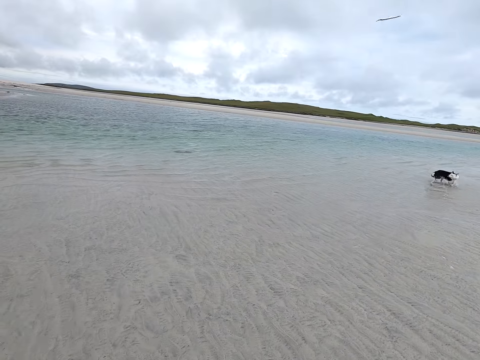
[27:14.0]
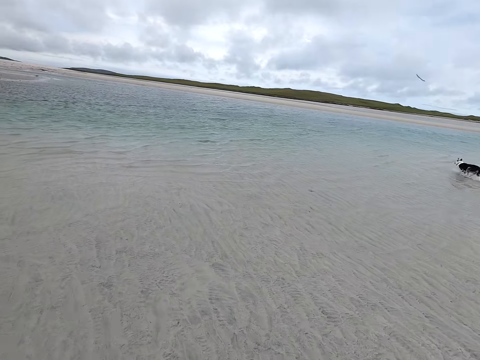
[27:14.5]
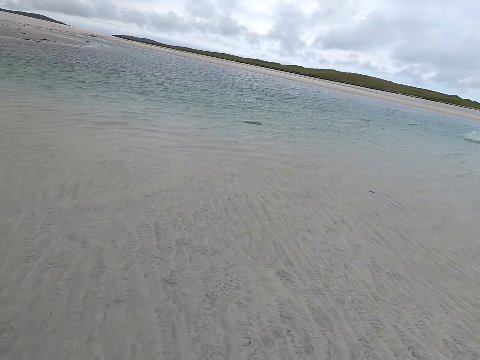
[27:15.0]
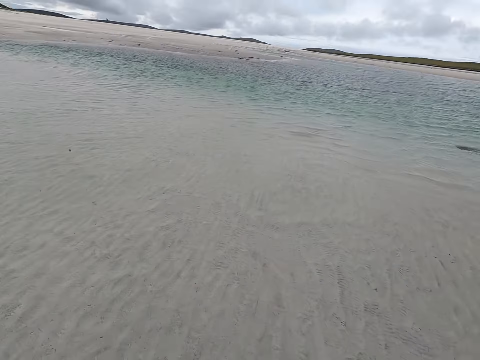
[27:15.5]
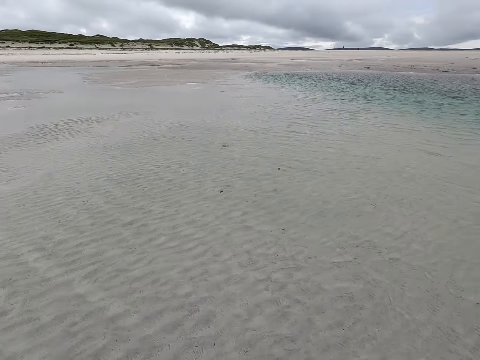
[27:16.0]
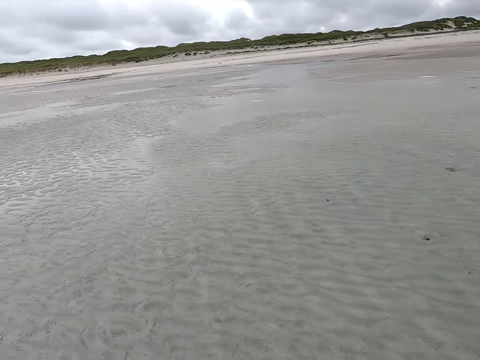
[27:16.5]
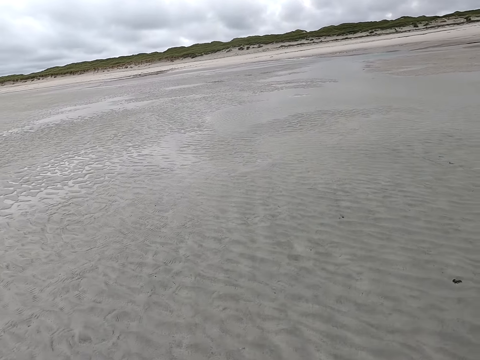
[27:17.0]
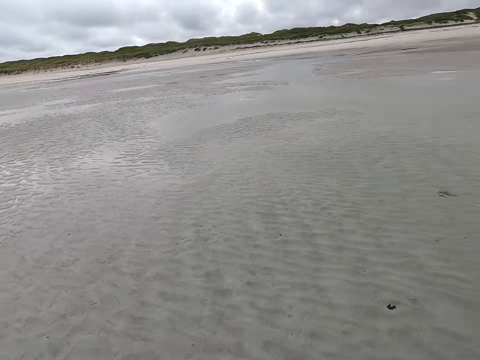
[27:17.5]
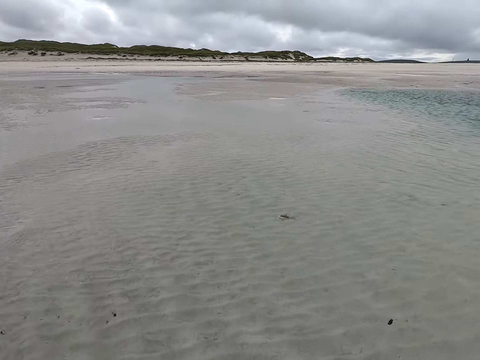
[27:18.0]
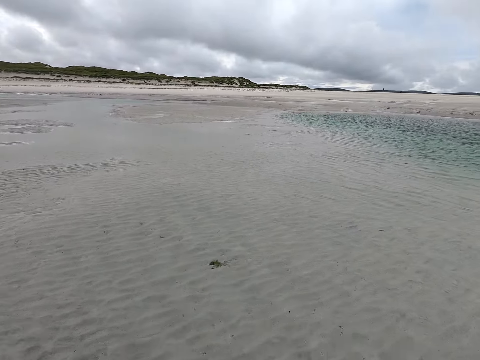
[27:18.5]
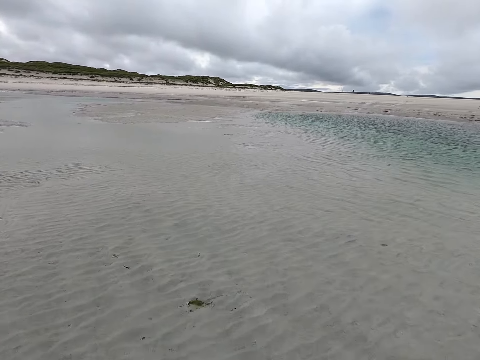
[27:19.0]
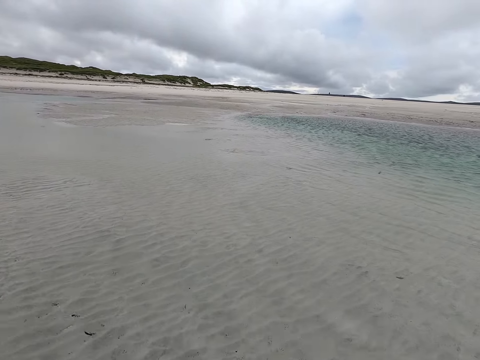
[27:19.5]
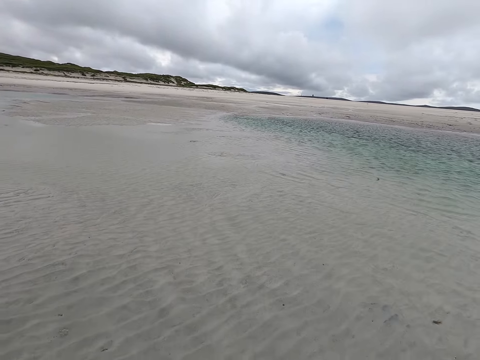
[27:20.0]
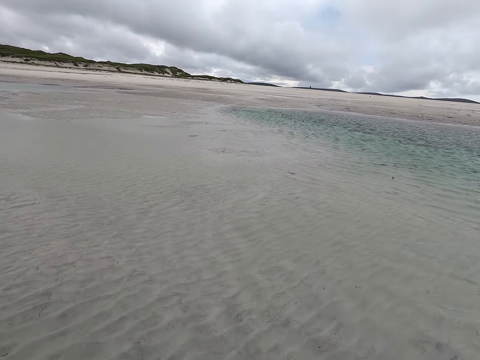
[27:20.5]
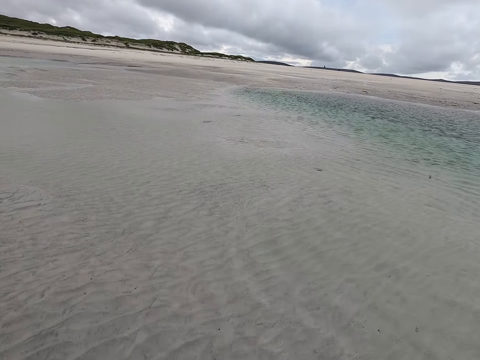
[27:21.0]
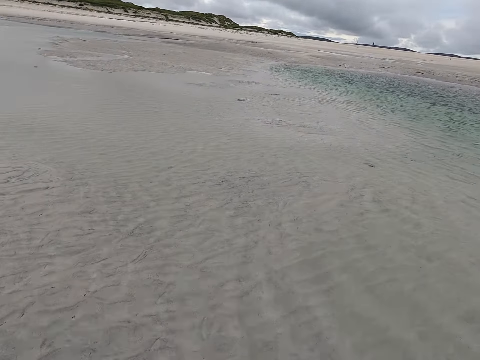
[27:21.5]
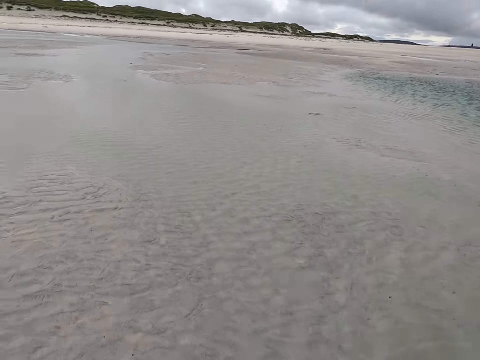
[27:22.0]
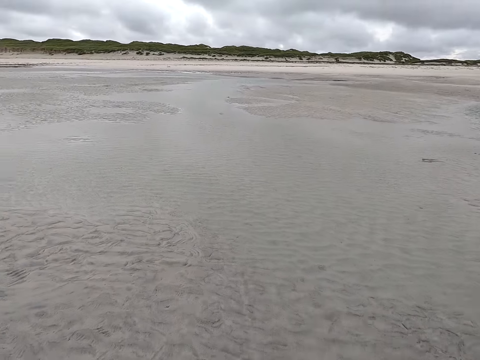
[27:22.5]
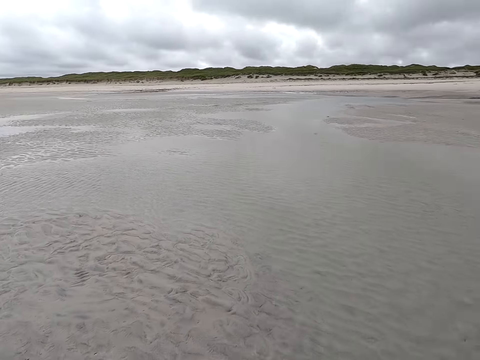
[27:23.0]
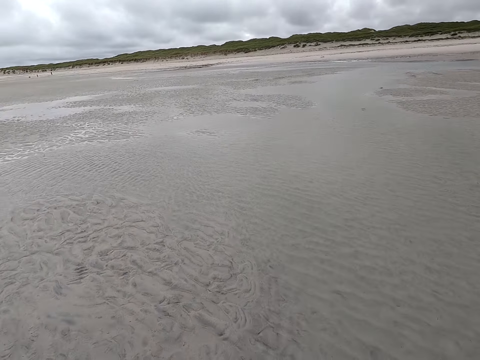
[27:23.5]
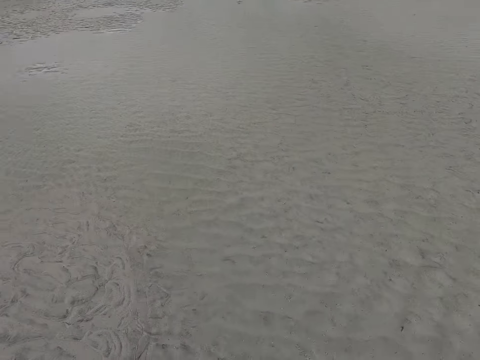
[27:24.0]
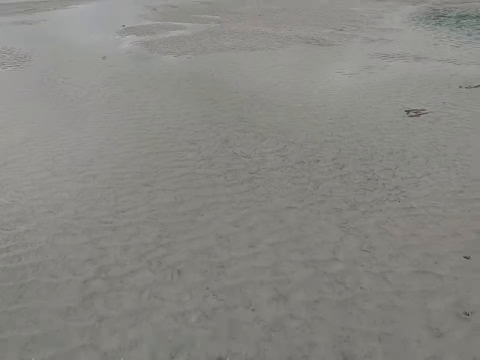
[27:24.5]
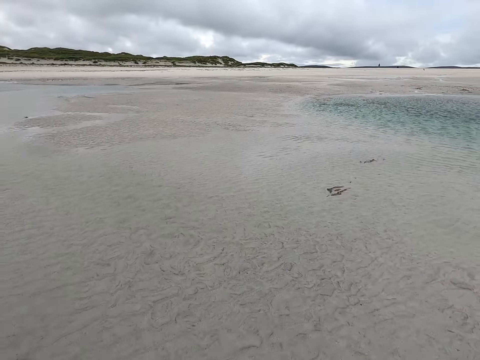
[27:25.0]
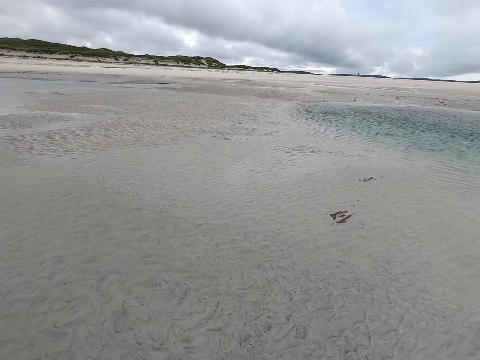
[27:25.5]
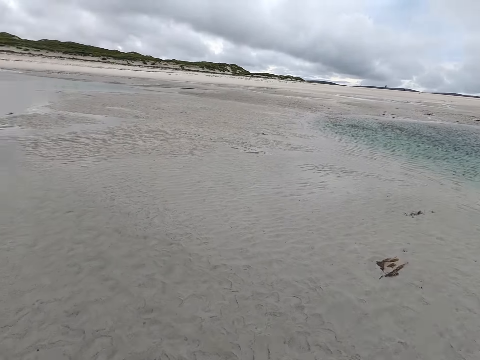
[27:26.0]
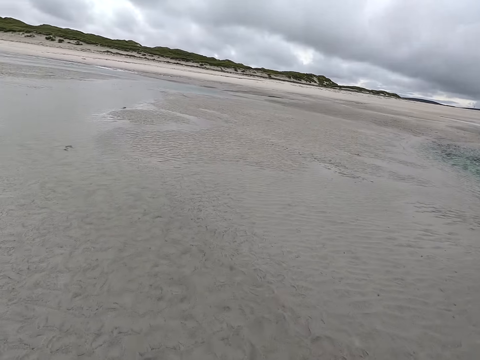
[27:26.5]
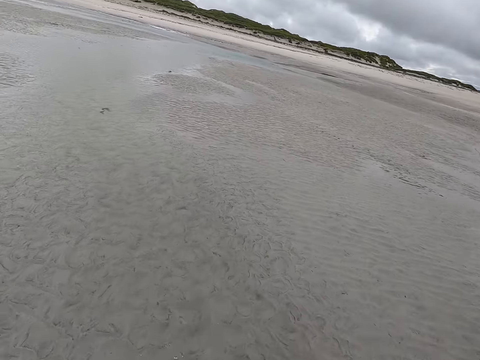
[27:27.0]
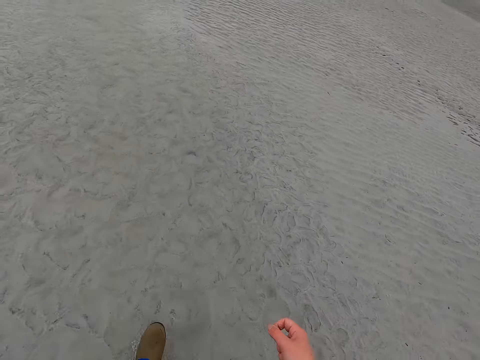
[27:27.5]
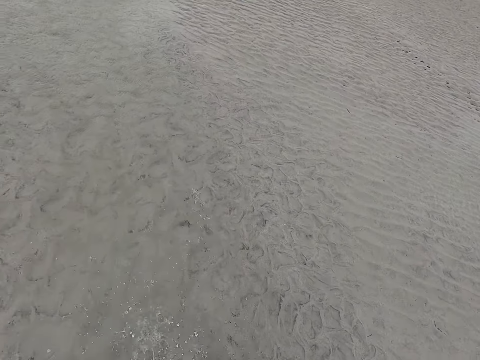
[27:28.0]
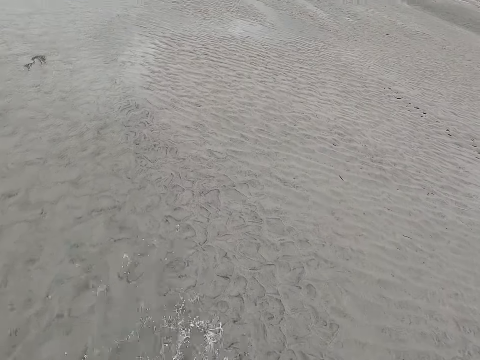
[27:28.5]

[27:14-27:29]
The camera wearer looks around. They move around.

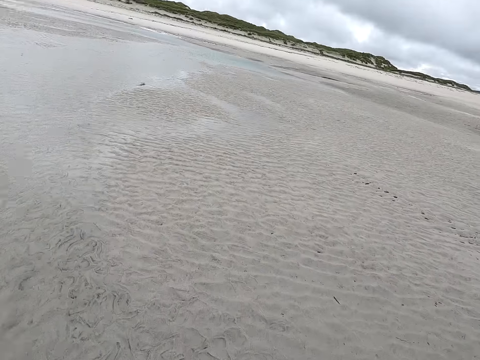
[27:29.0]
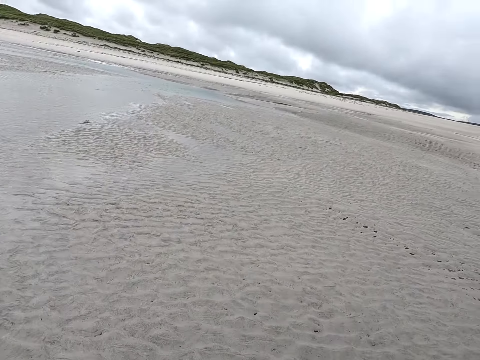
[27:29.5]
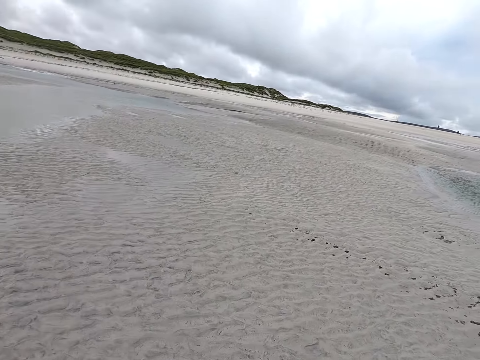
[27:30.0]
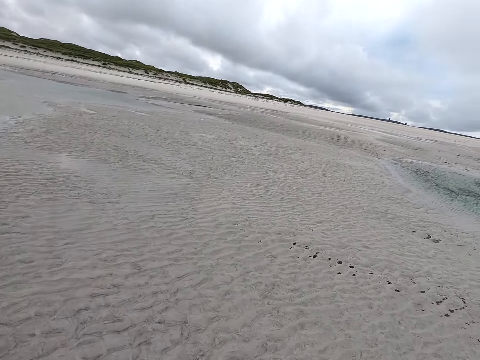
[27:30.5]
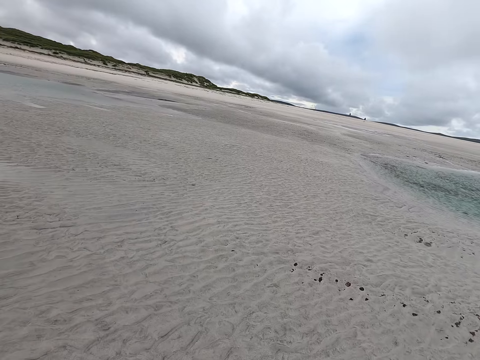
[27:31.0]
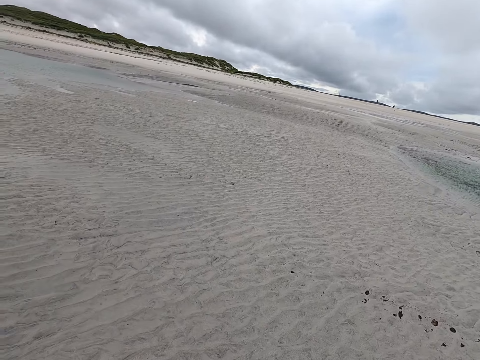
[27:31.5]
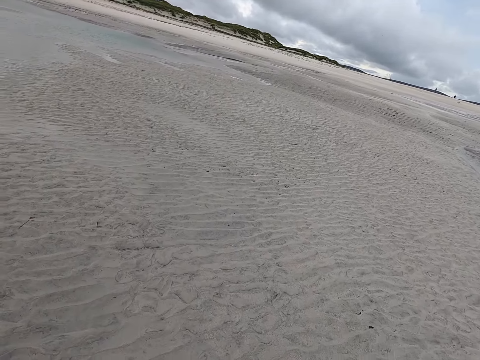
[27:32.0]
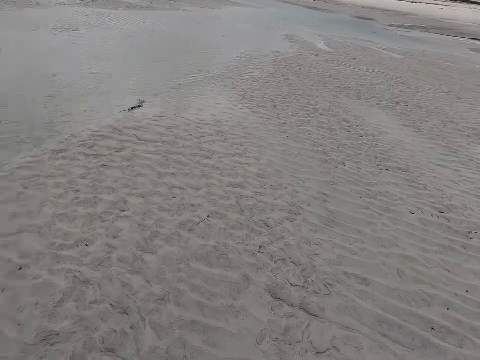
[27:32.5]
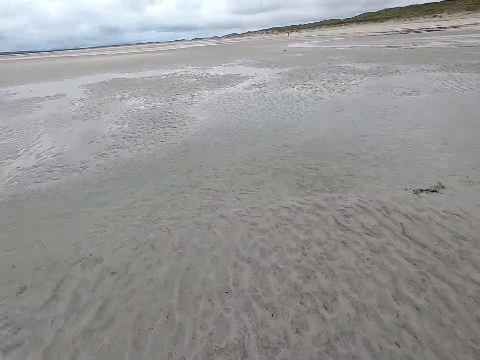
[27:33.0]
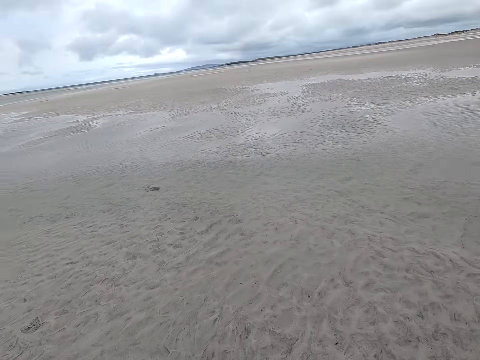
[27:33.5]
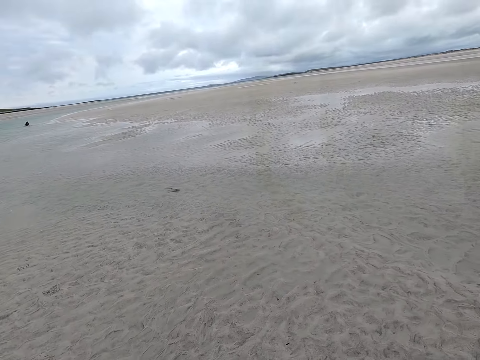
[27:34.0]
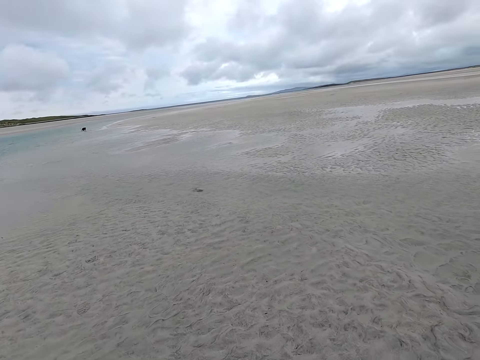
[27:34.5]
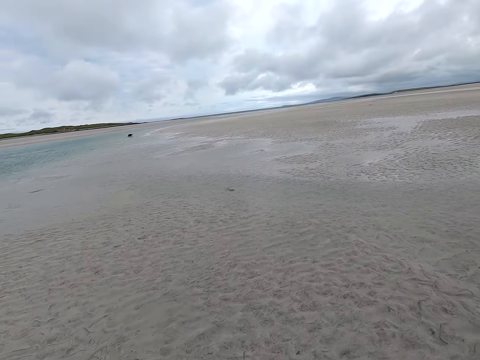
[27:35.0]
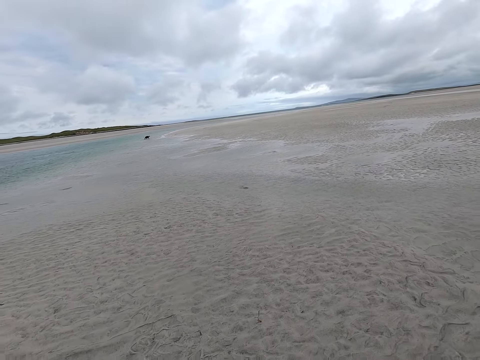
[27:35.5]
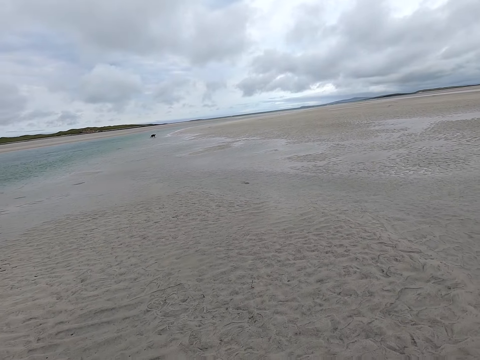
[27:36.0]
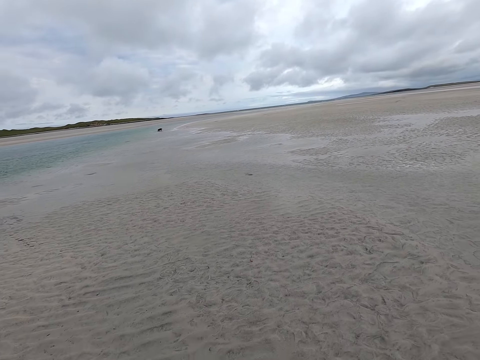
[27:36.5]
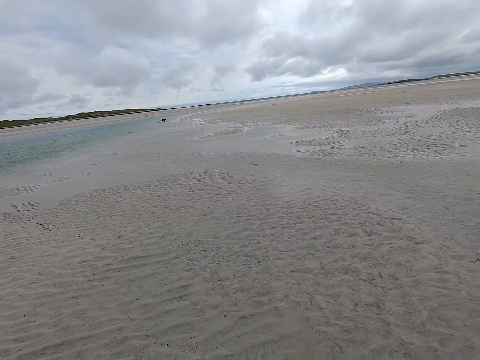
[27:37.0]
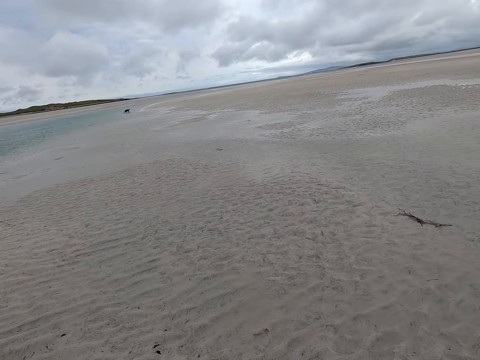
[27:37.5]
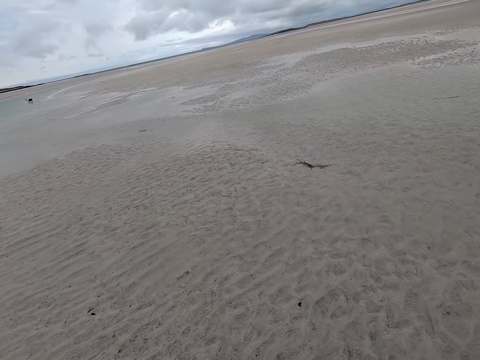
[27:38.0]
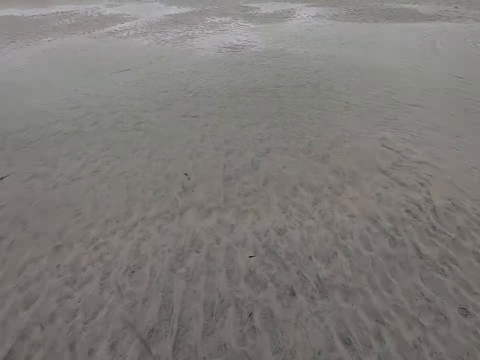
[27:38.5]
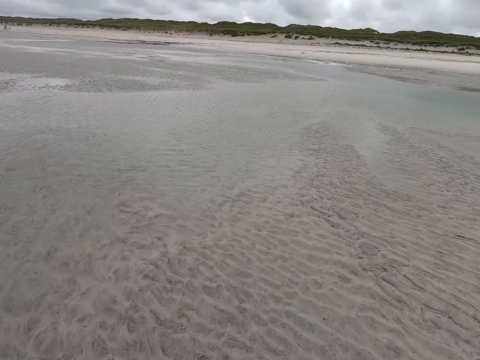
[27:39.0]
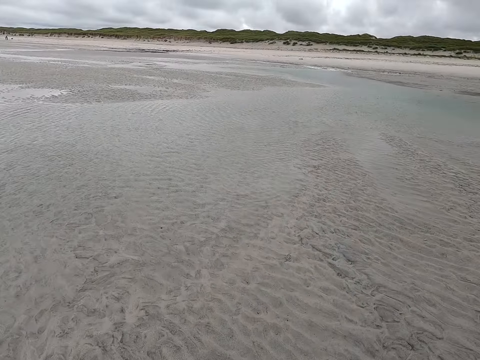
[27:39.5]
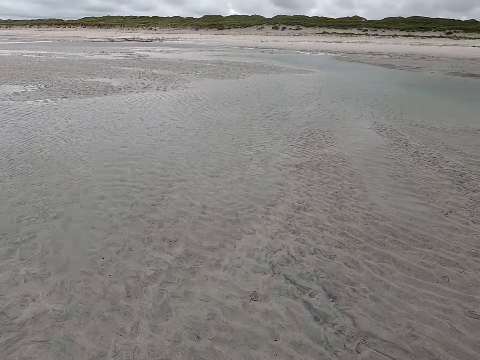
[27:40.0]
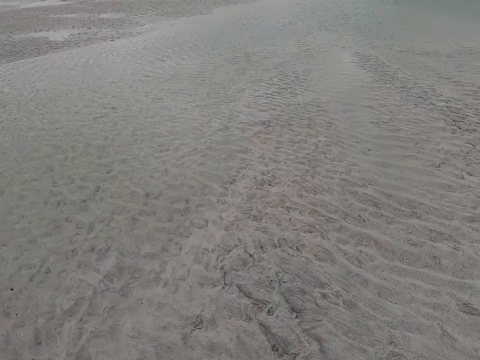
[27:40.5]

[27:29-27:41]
The camera wearer looks around. They move around.
